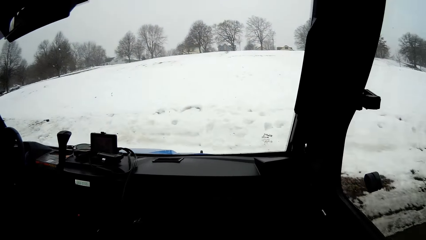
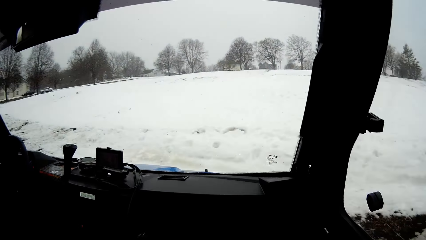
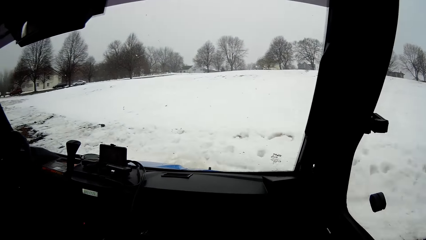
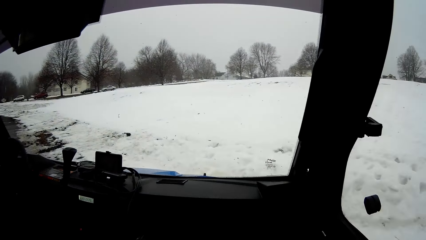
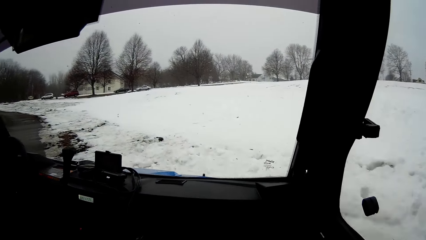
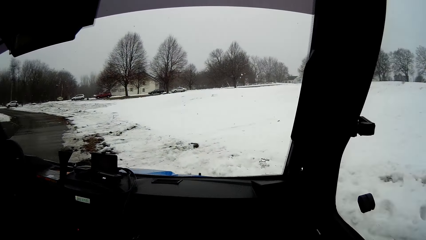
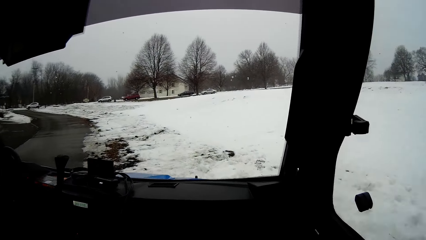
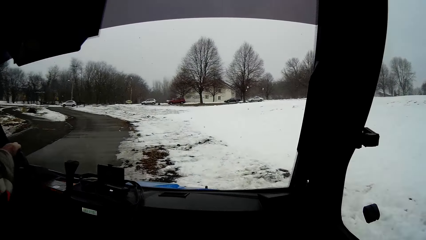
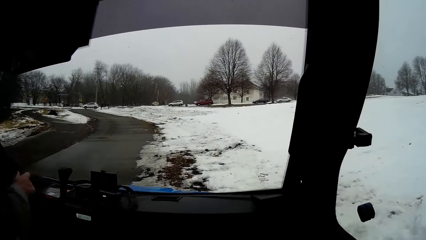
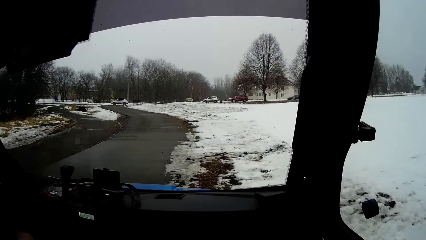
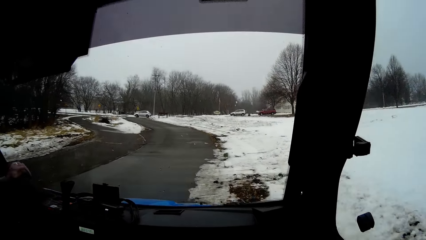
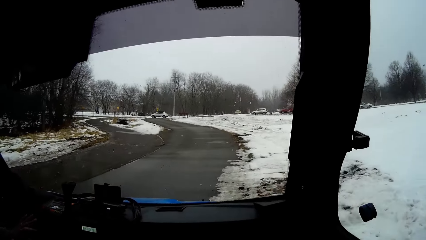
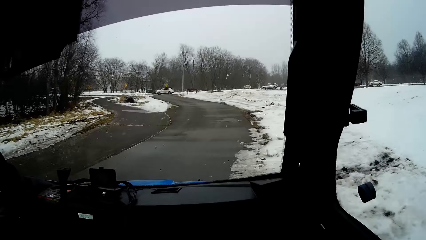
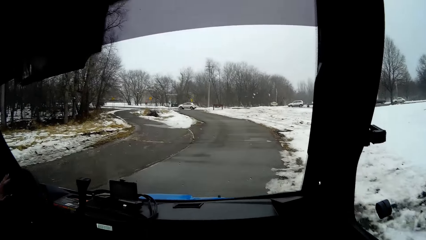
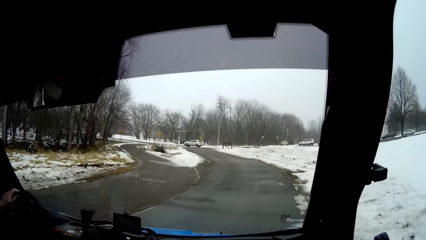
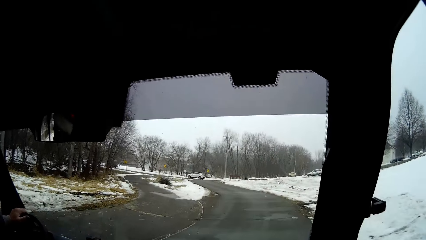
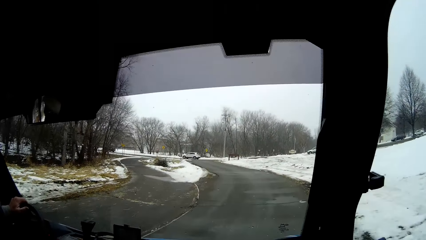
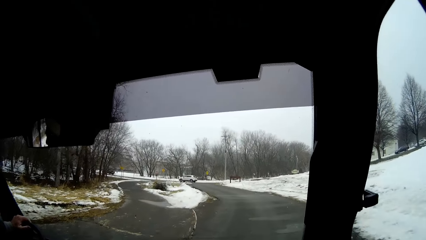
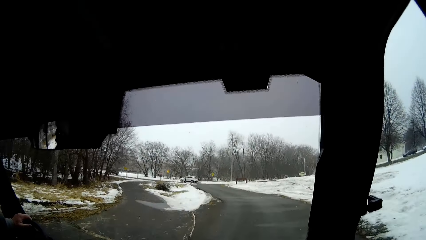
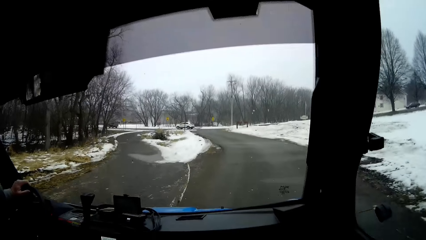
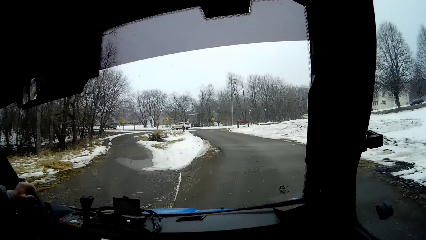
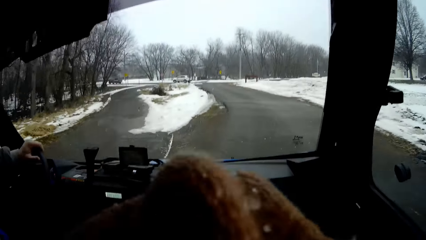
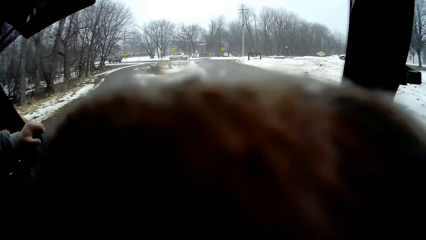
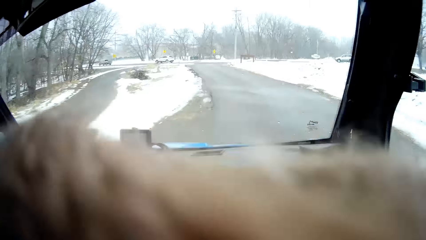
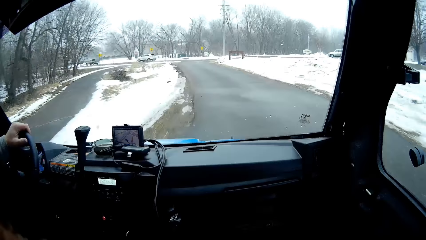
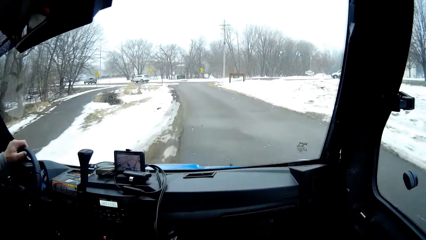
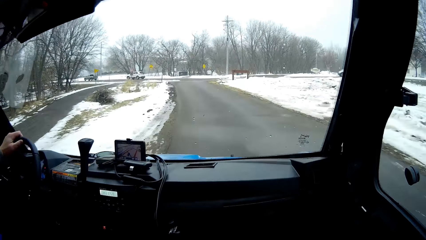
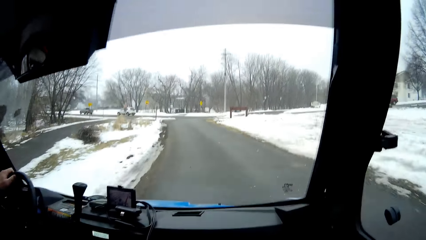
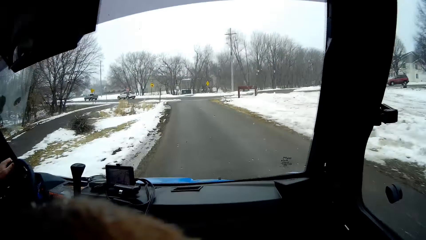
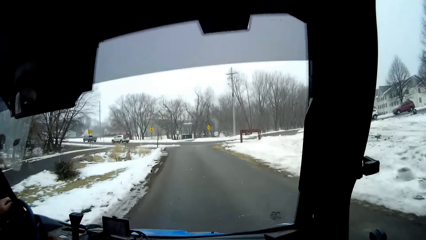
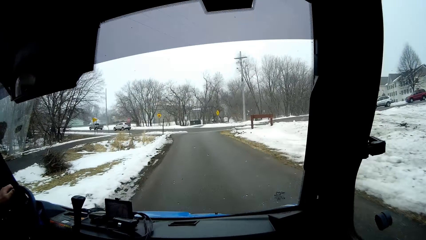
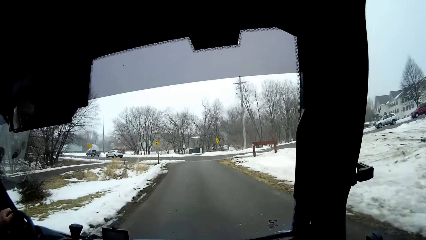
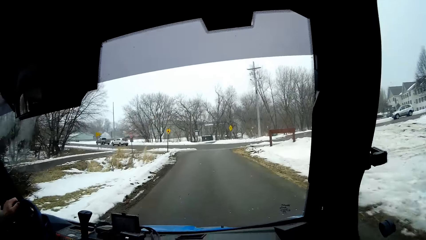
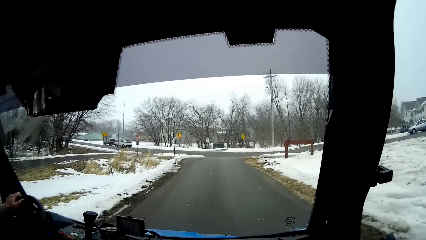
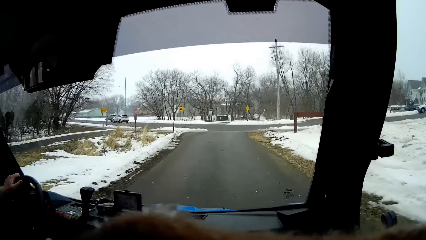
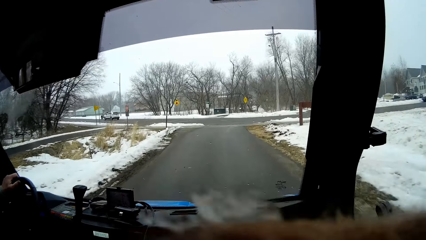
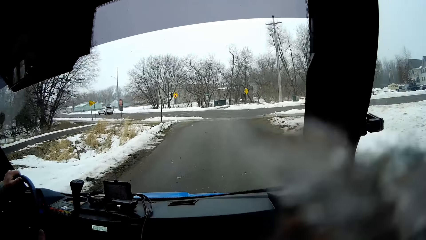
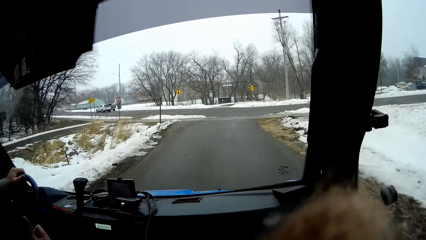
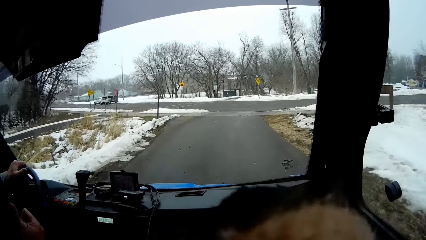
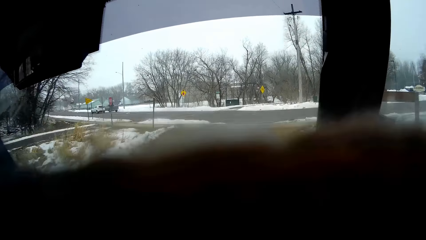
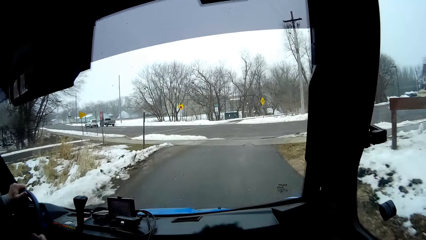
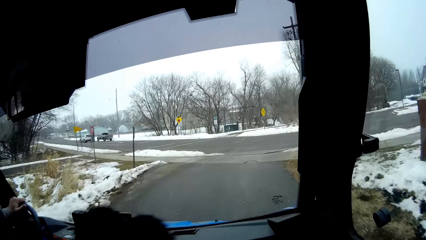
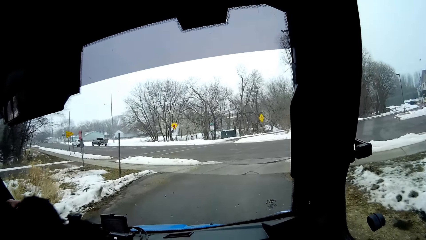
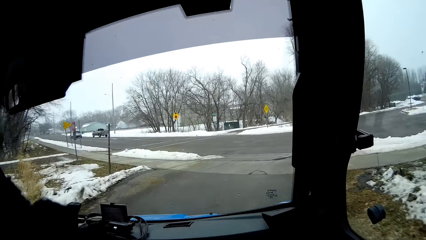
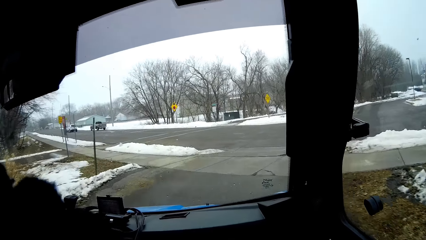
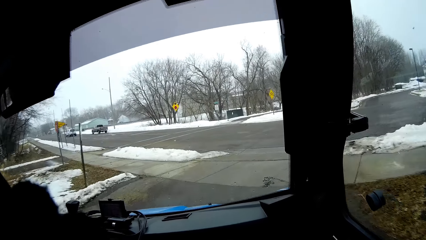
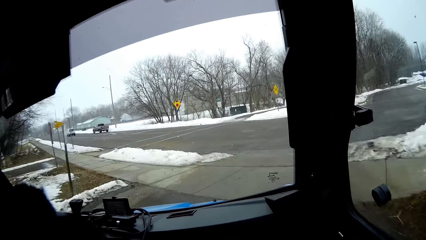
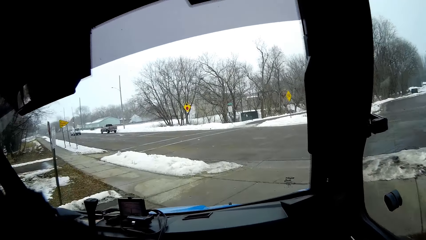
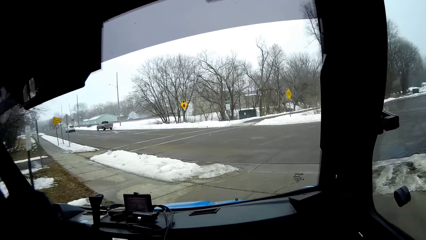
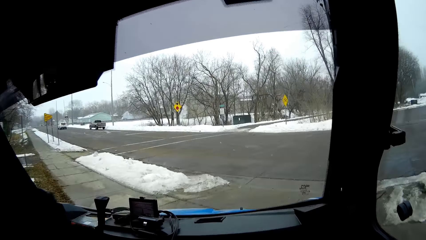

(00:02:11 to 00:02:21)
The camera wearer holds a muffler with both hands.

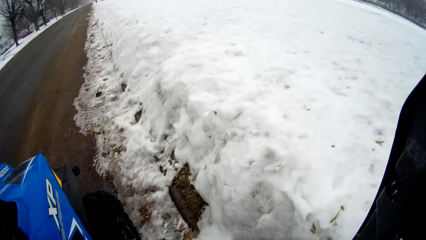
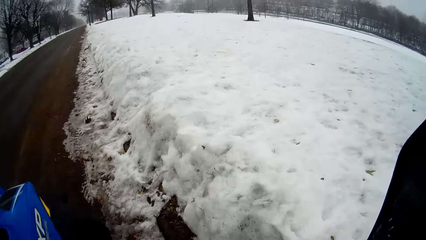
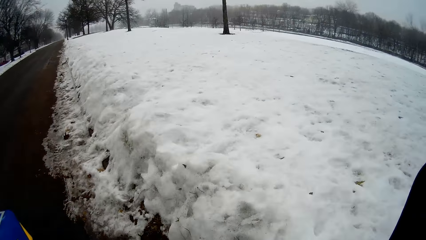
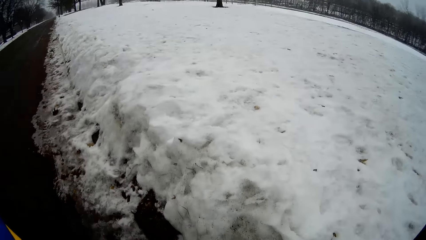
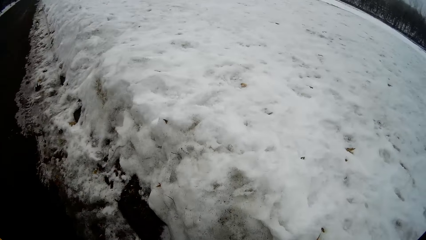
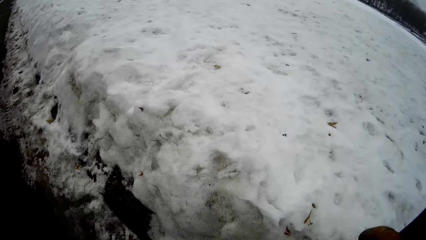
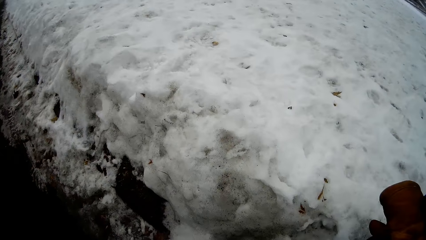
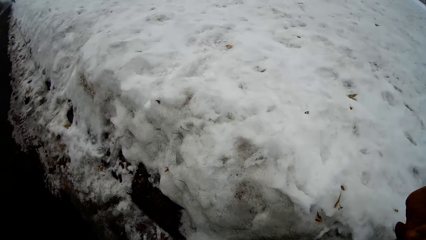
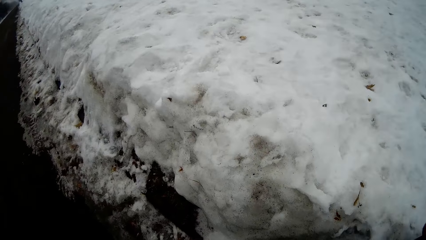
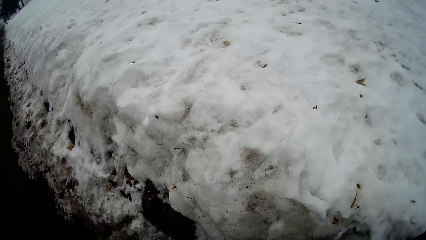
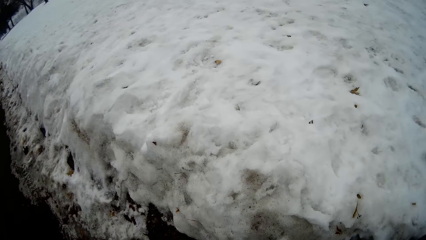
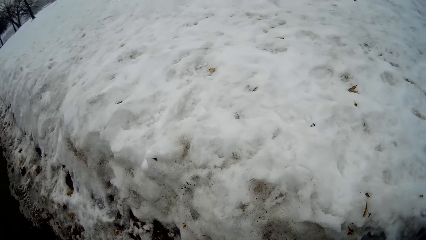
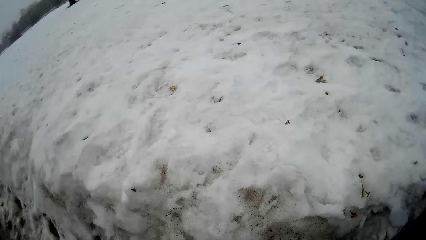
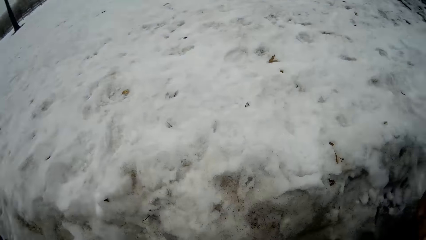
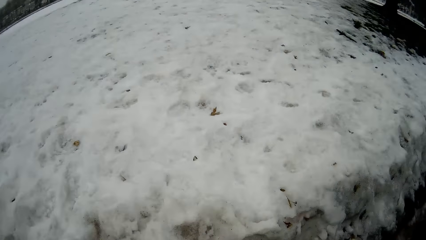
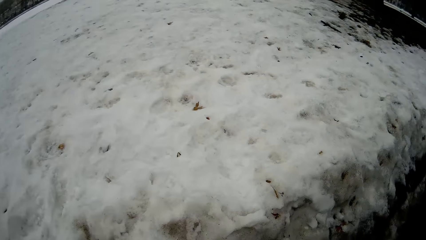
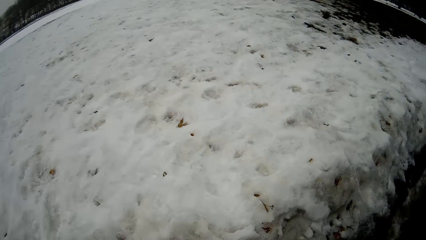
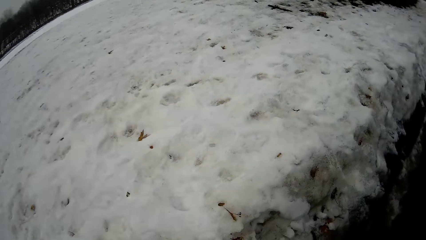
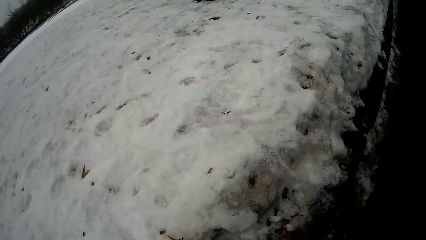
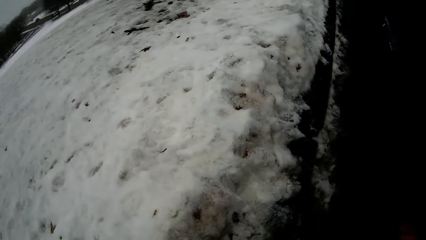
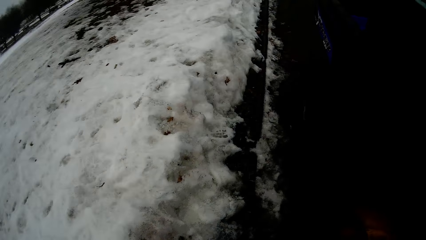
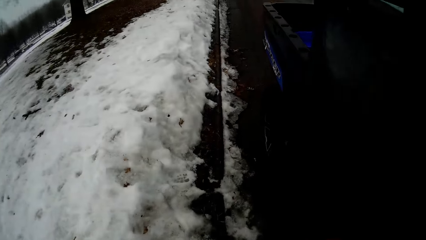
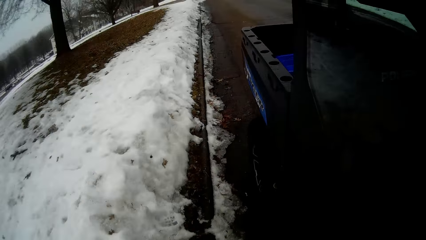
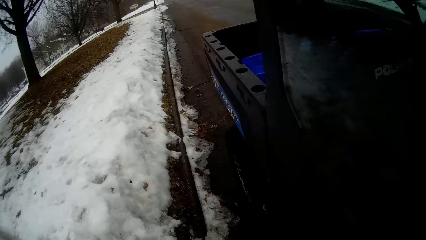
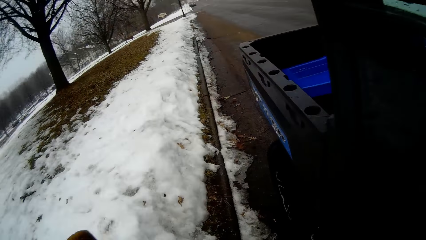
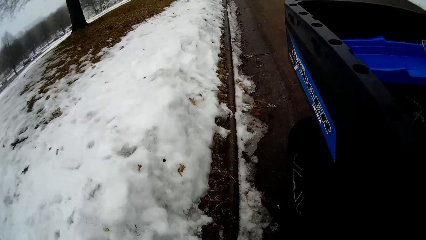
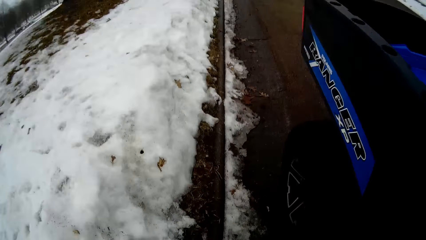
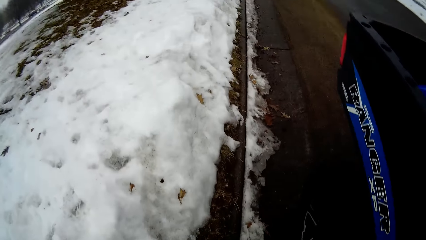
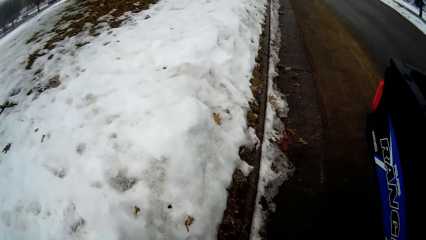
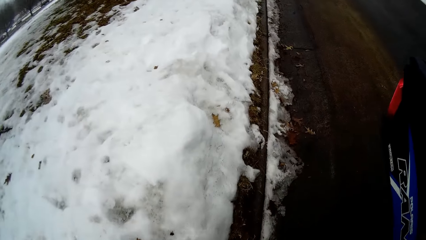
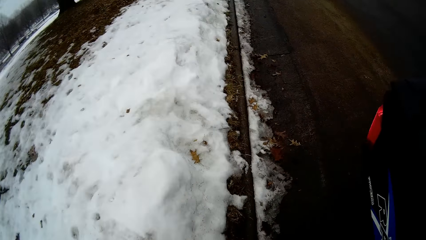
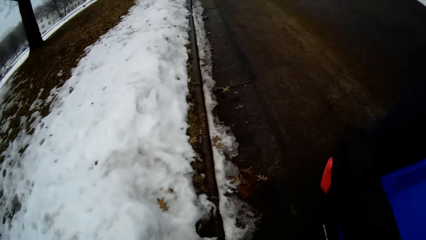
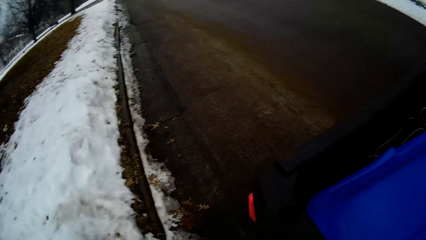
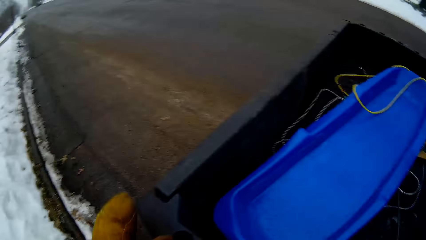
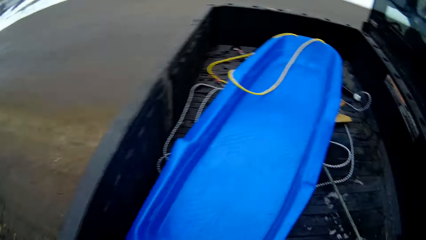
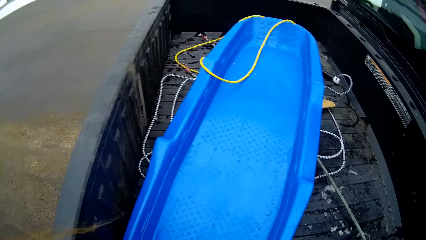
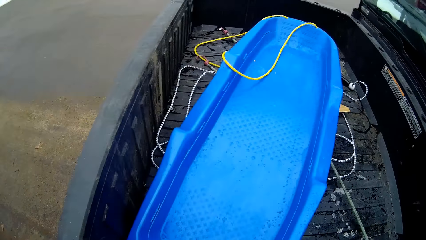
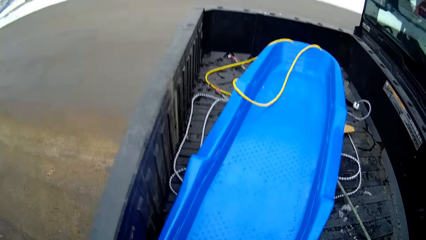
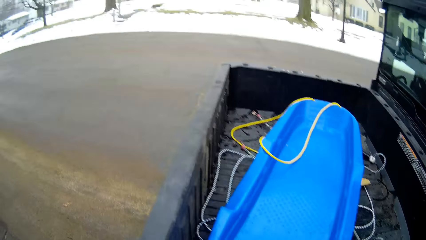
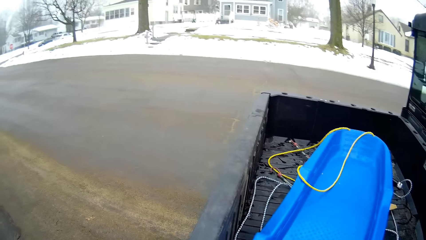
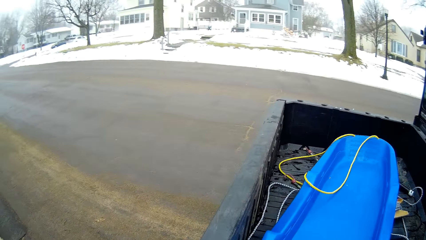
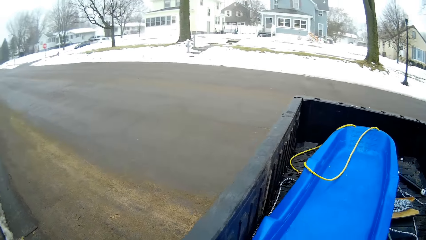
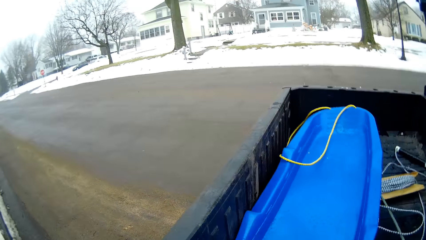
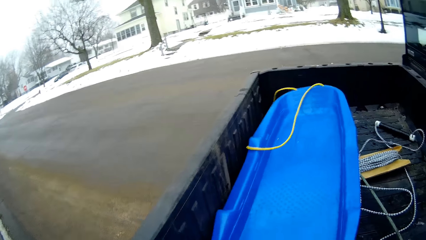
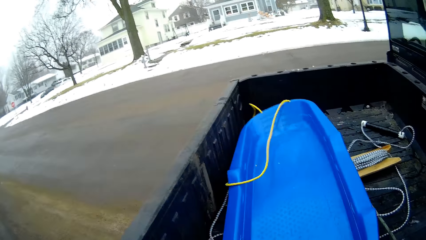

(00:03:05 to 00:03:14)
The camera wearer shuts the door of the truck with her right hand. She walks to the boot of the truck. She picks up the skateboard from the boot of the truck with her left hand.
